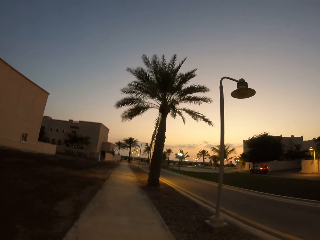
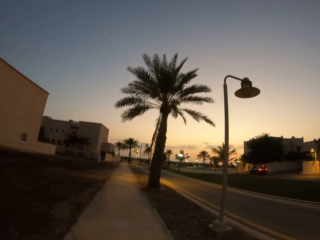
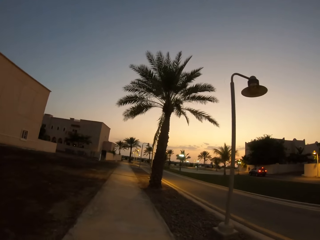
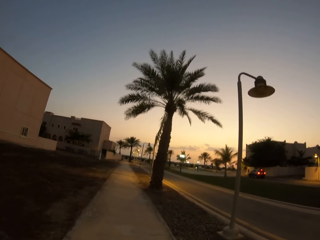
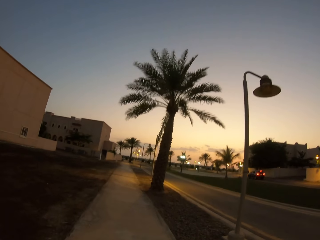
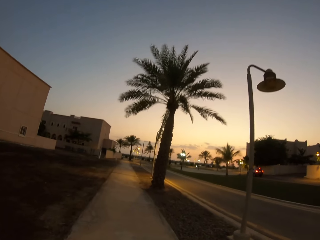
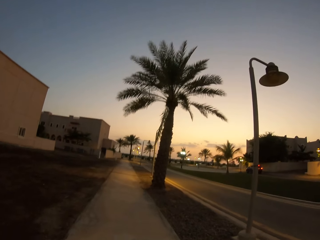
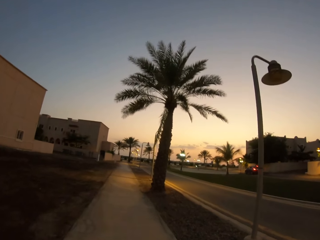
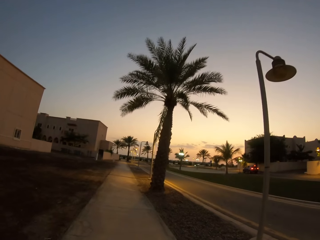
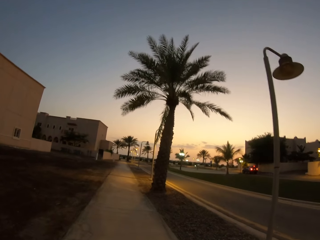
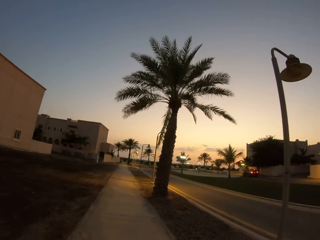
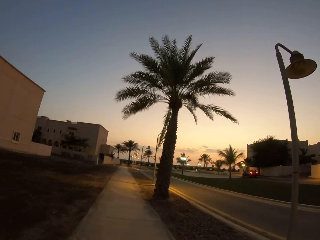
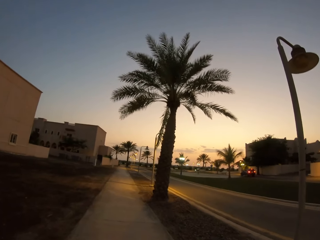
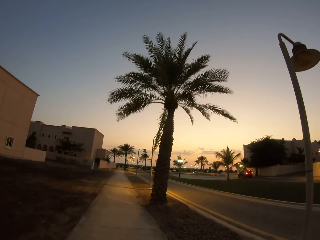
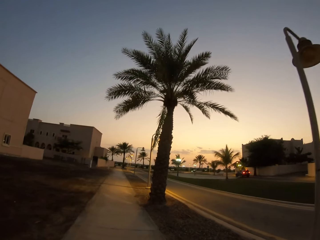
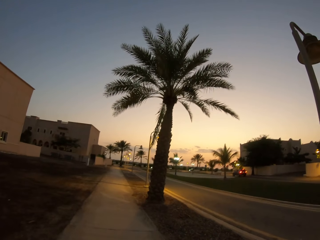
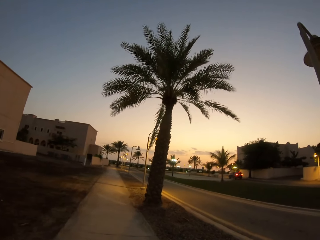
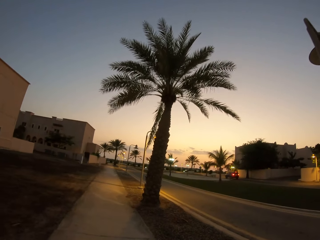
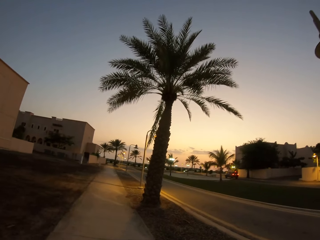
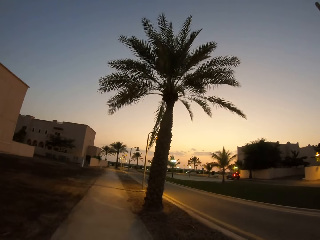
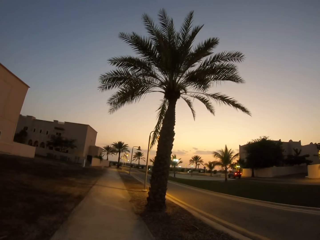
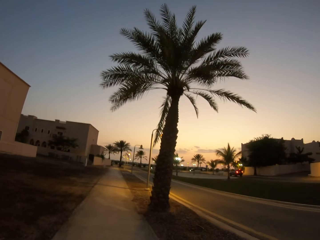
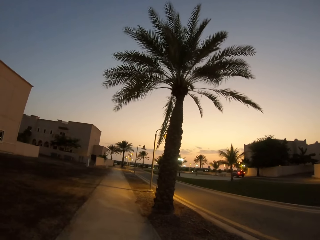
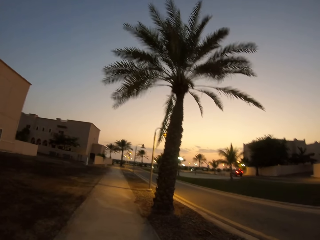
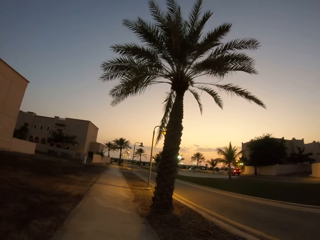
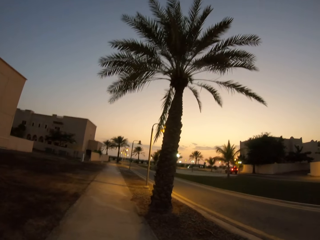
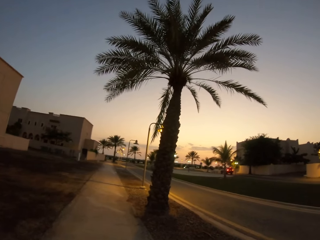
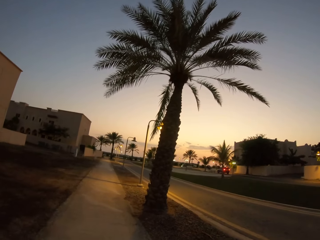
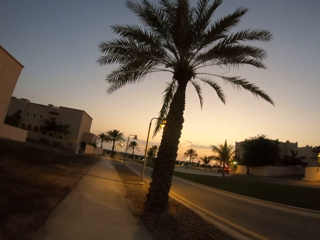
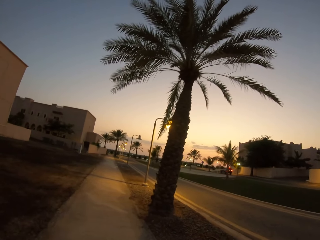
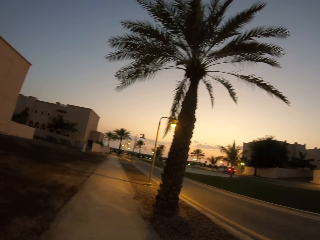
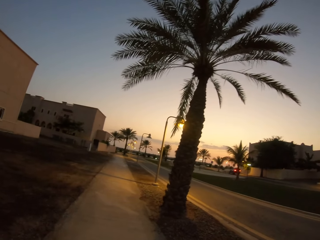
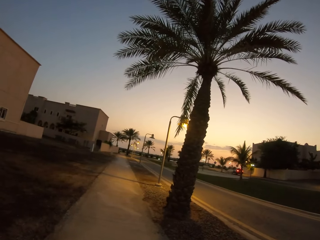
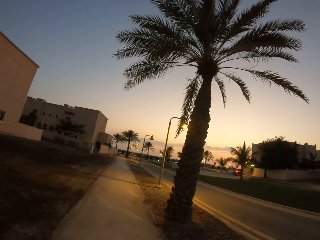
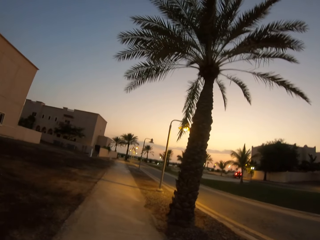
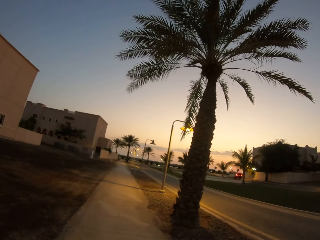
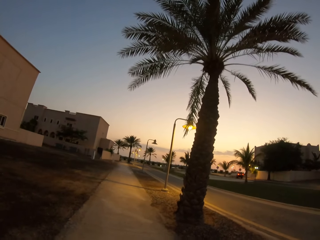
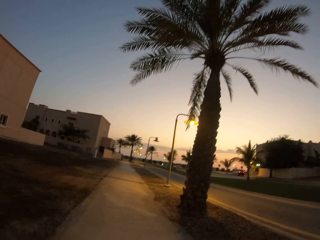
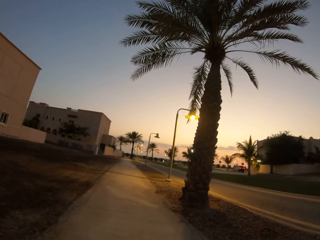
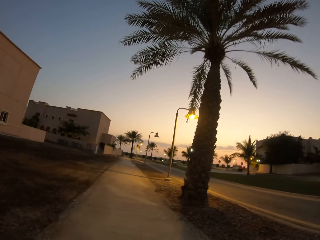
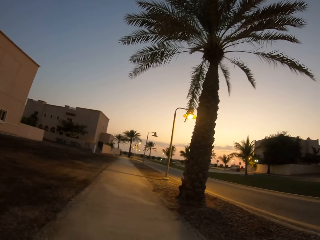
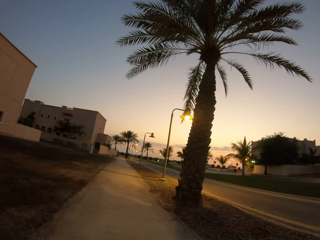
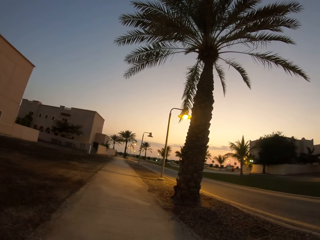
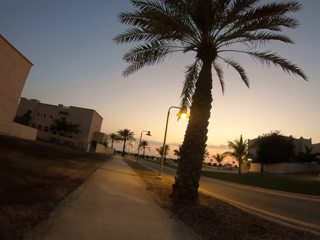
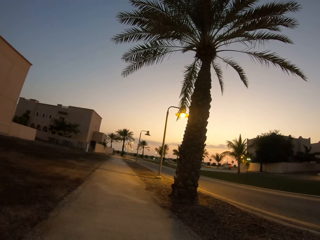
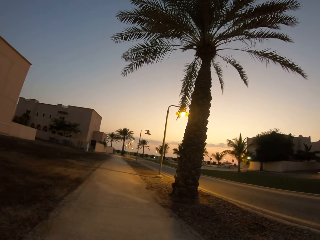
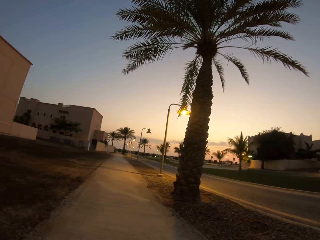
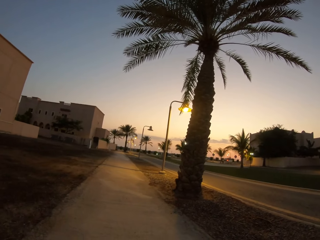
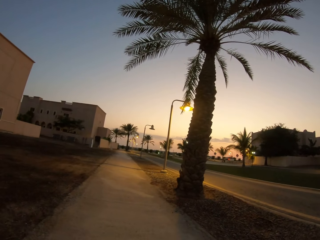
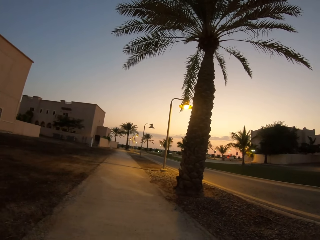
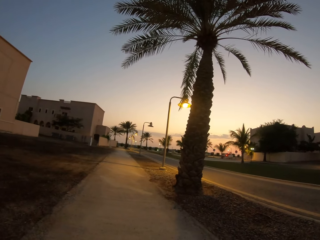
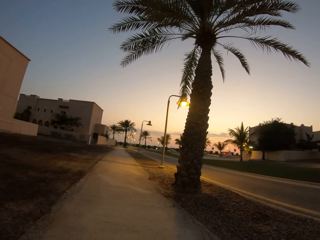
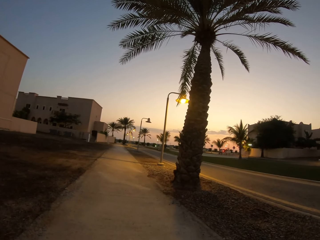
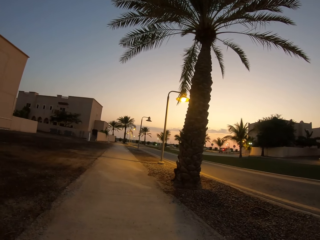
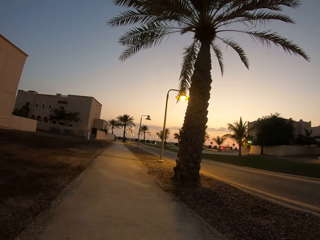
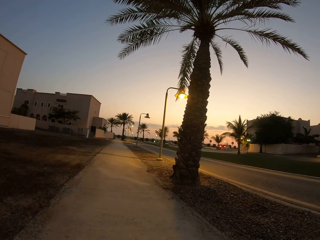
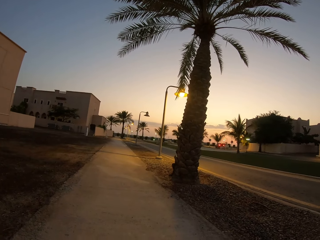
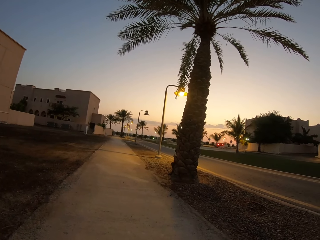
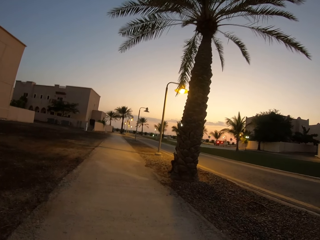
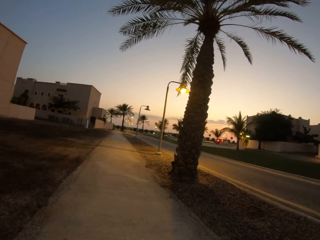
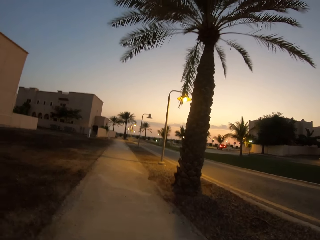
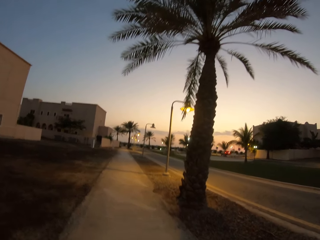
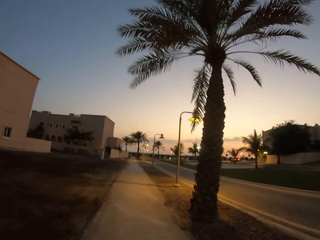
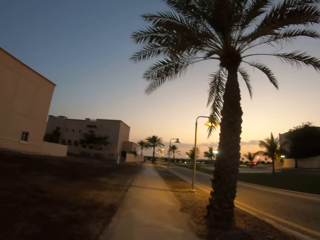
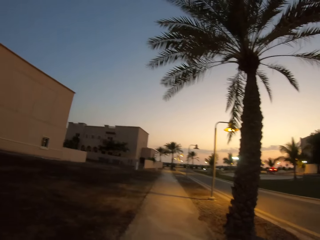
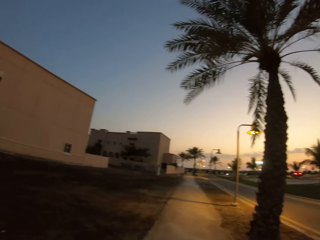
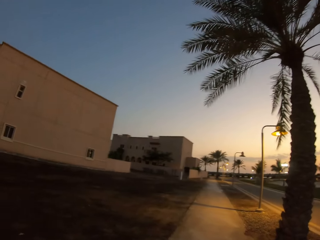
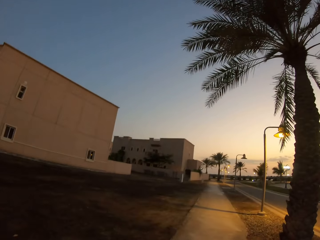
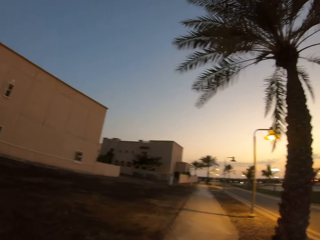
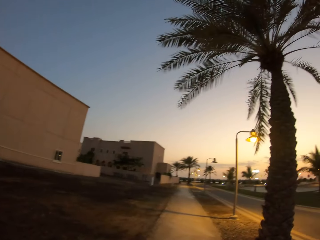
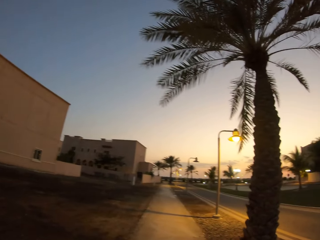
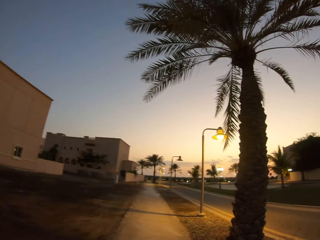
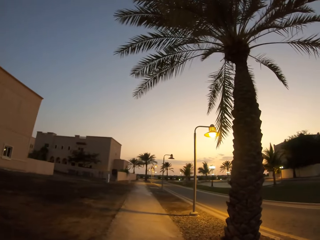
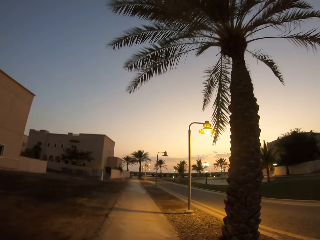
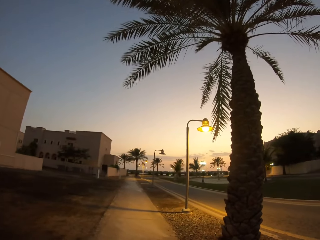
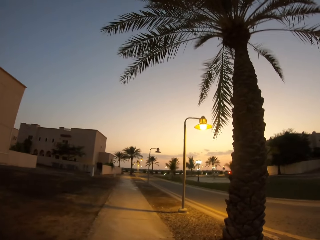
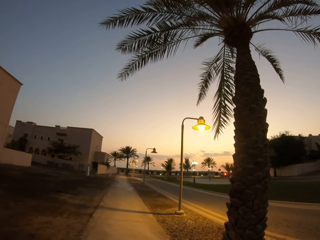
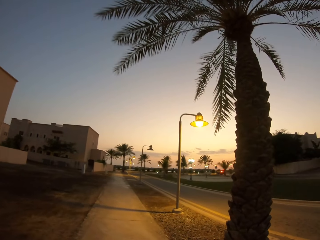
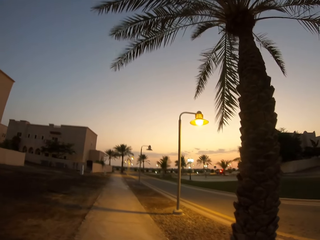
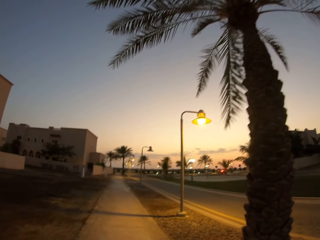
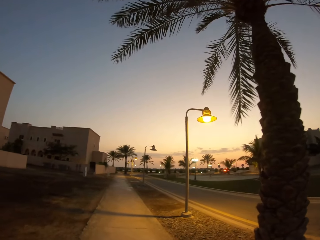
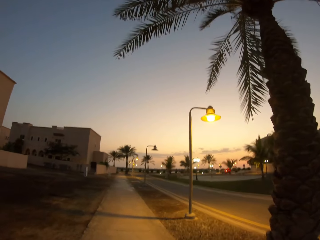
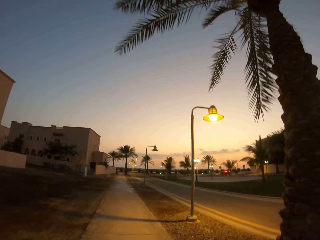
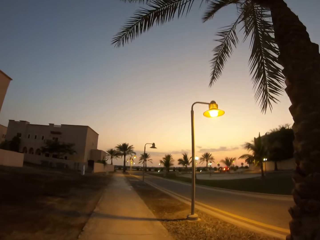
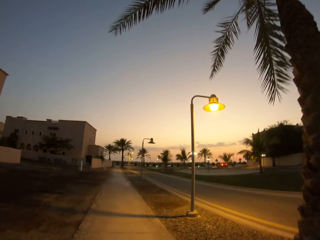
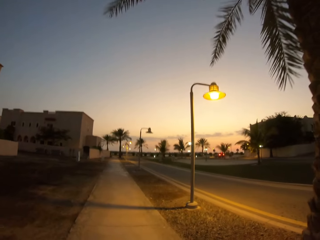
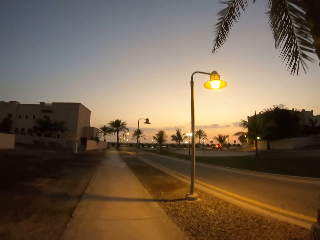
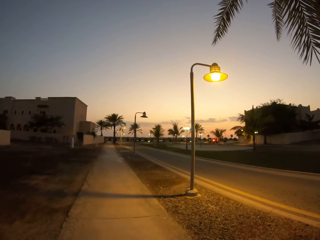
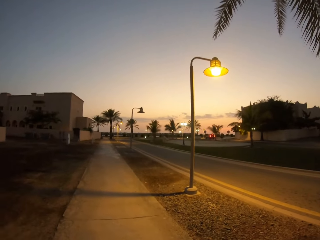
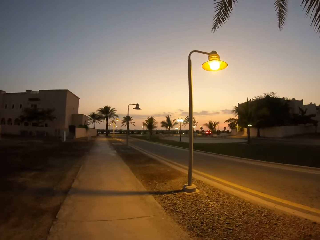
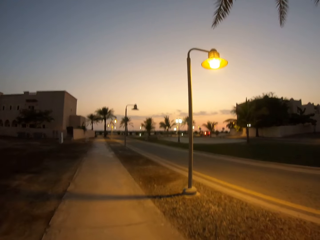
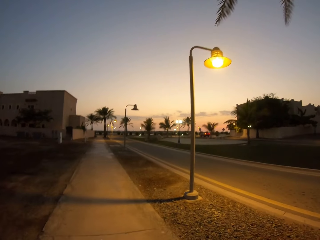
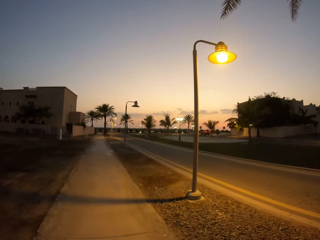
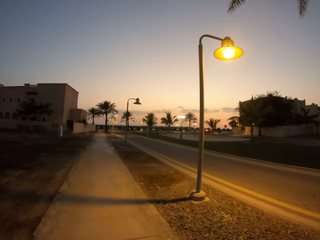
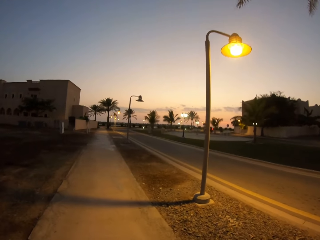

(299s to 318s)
The camera wearer stops. They walk along the sidewalk.
